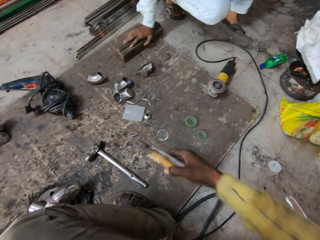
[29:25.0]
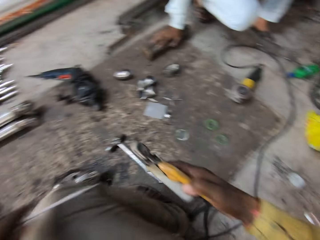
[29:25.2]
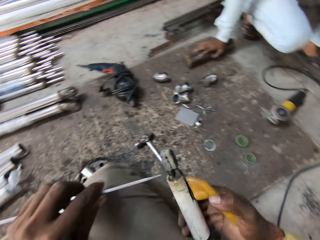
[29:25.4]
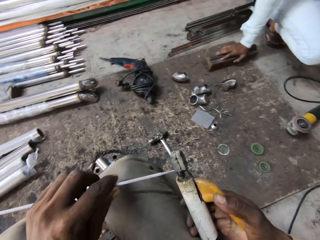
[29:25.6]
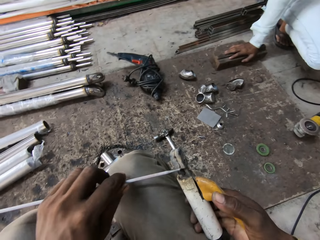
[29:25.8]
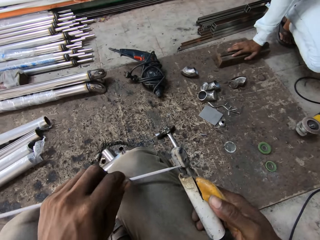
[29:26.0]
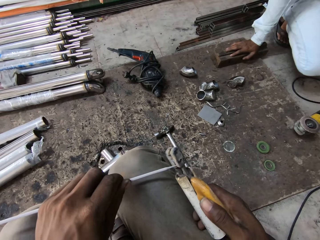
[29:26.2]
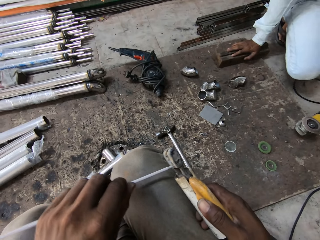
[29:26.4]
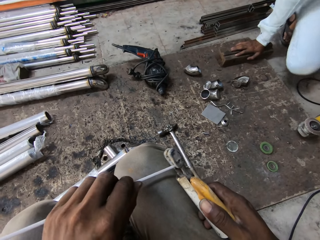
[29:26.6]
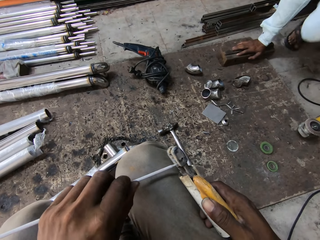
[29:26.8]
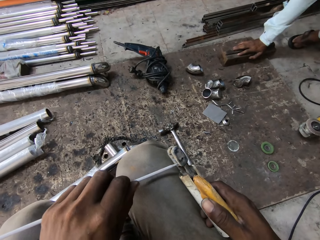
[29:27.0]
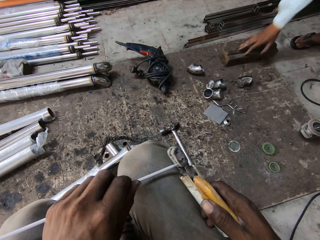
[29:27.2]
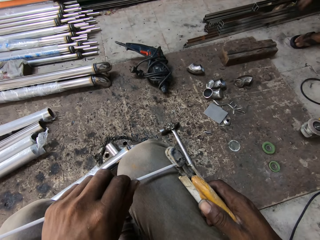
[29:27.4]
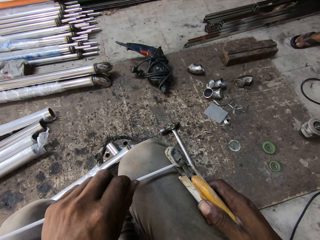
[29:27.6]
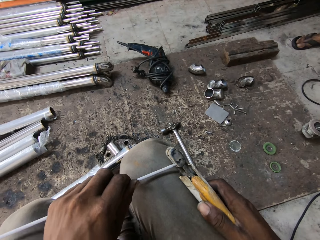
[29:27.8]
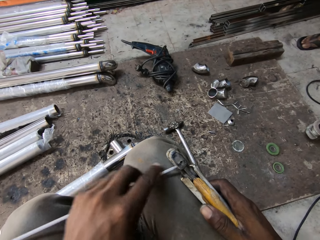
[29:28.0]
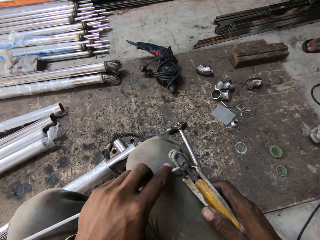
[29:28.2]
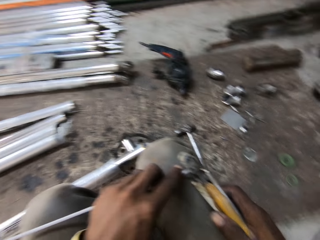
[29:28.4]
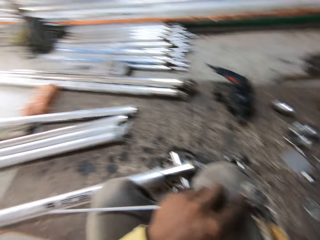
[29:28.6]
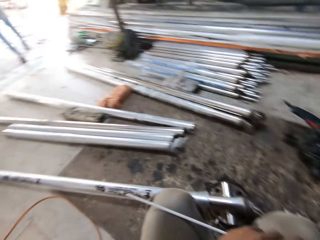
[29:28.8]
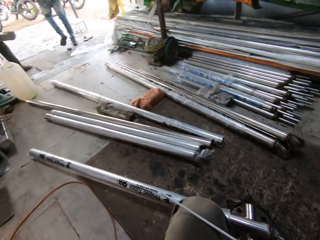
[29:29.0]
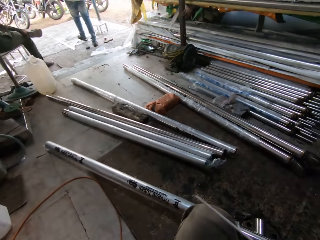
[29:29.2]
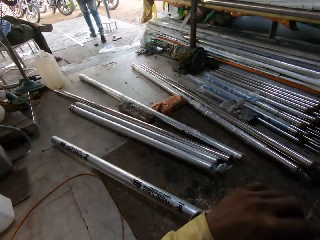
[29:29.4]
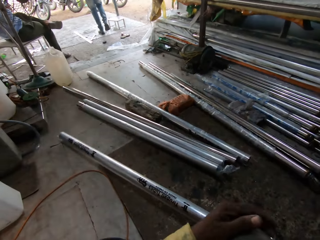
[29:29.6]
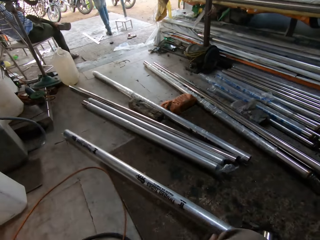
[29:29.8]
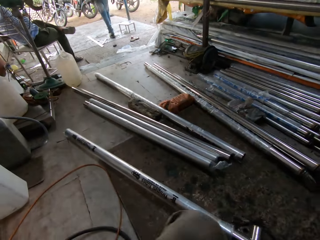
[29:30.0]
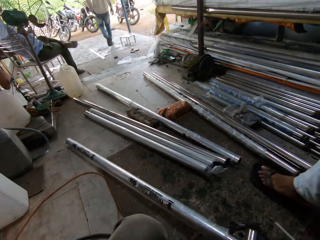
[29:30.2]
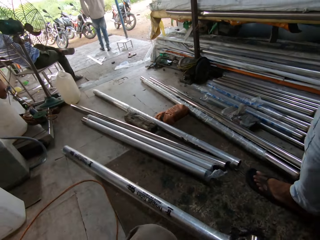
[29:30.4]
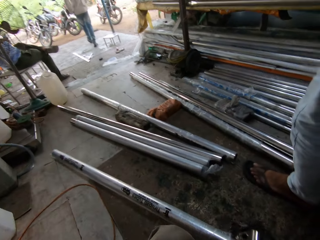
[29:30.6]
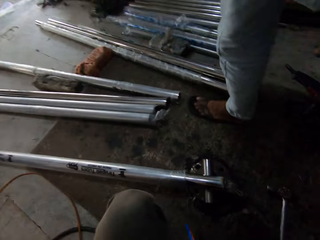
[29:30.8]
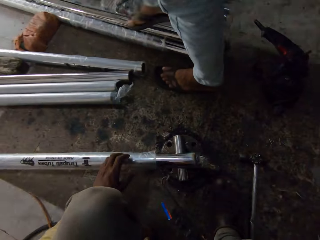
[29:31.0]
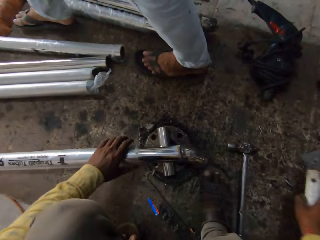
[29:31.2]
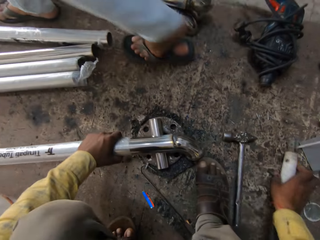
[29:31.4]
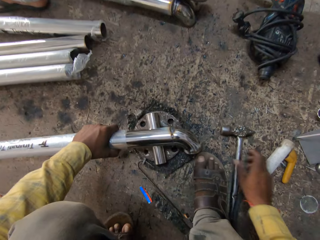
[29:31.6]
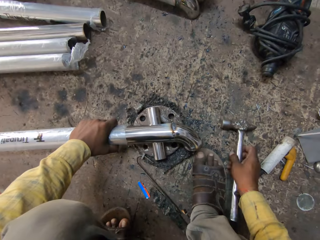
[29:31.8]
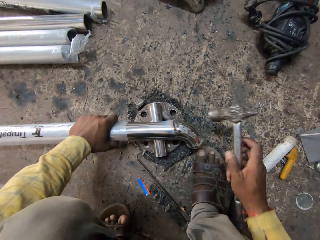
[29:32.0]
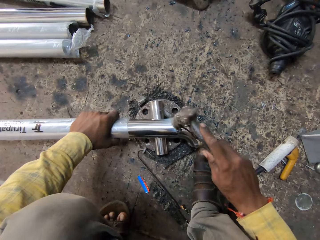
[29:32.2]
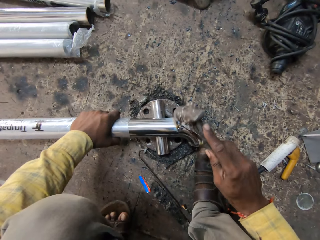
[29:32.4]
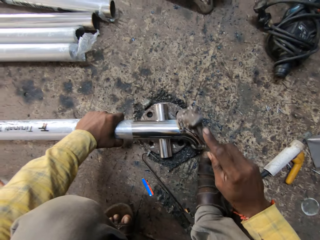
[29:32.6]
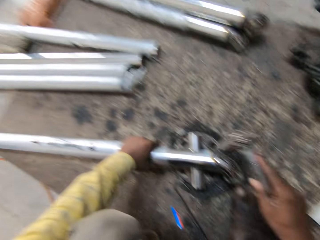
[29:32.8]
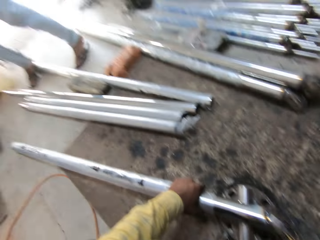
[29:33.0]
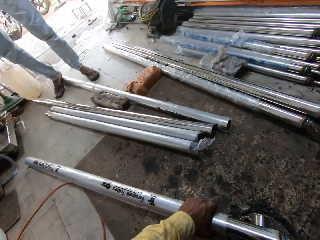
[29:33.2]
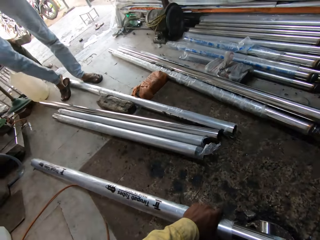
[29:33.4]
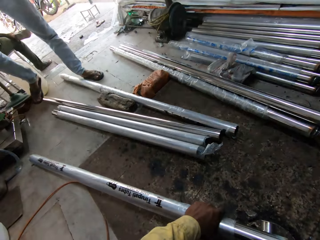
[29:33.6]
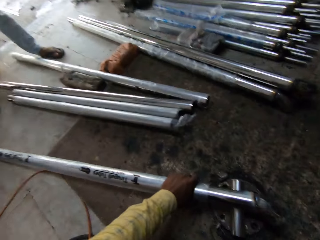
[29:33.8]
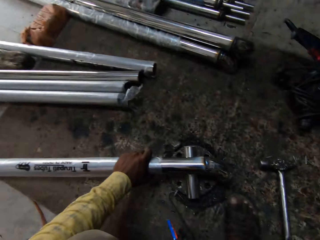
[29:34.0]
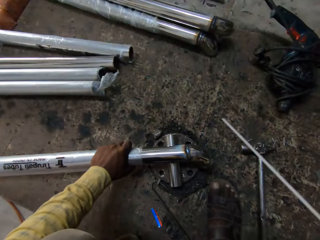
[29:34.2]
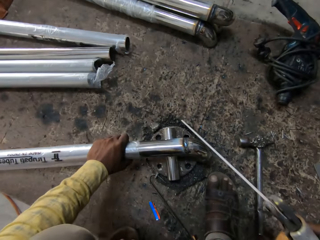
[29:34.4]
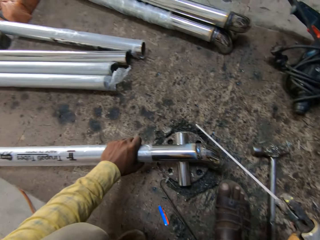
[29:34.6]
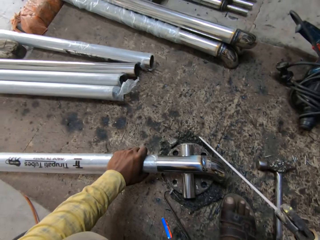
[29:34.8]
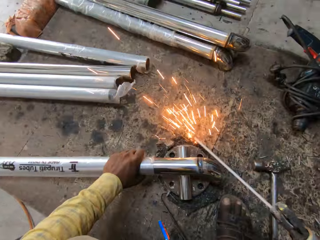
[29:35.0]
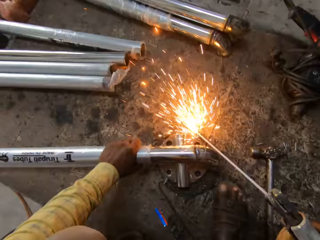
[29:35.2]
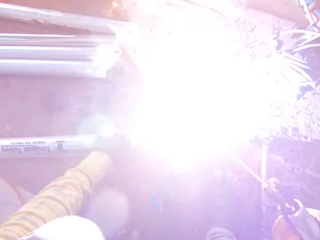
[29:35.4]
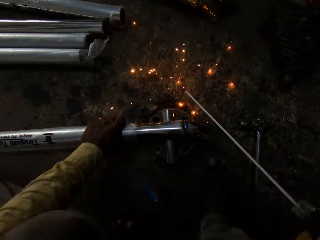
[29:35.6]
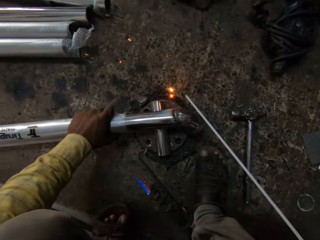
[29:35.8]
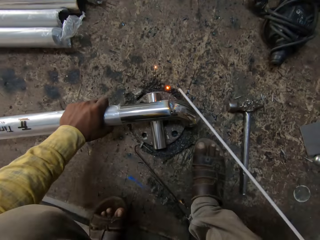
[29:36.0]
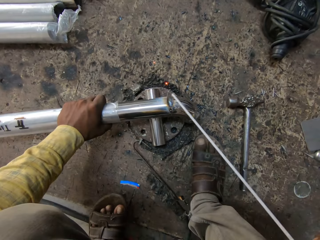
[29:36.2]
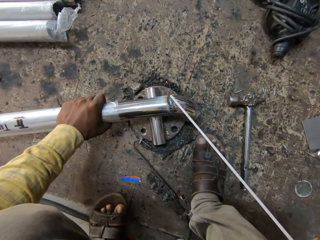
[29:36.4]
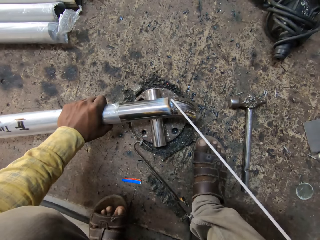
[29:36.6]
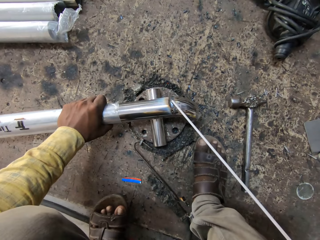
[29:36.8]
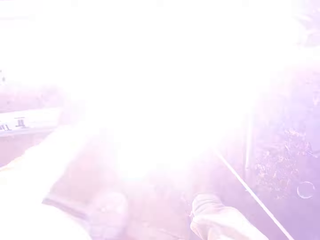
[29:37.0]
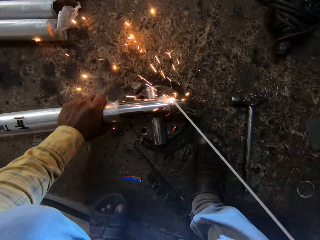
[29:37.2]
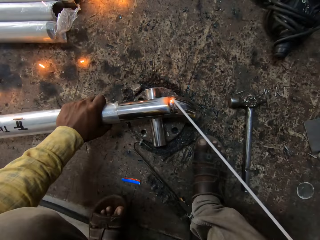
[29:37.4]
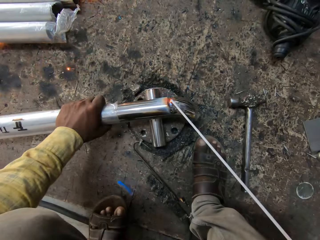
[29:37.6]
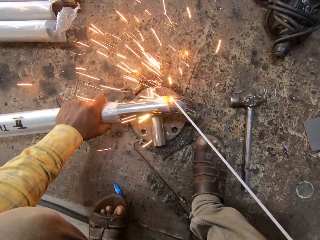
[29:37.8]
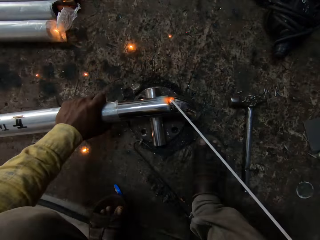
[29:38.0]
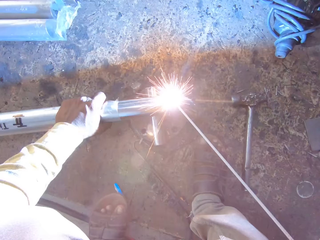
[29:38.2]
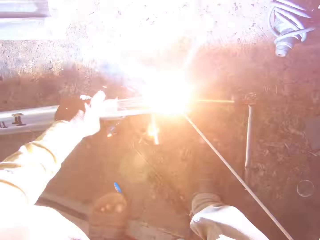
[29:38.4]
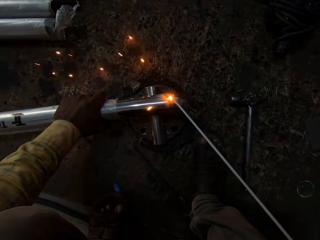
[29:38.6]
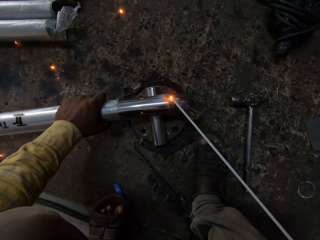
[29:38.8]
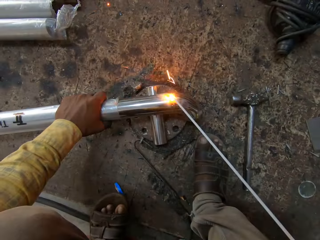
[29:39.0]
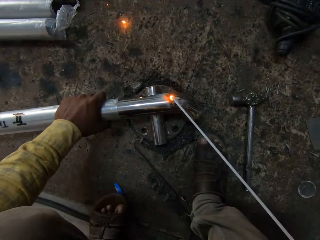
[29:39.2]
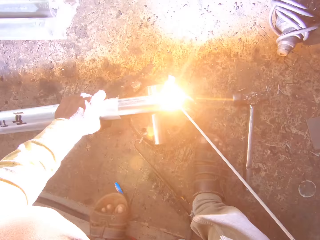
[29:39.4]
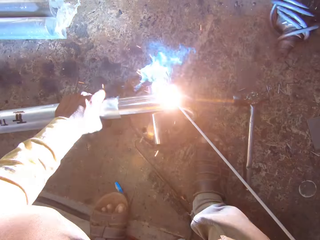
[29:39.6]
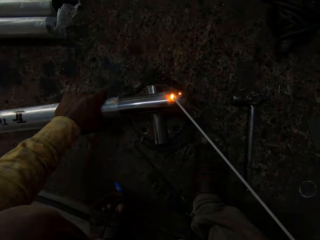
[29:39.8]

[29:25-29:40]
The camera wearer puts the electrode in the holder. They place the welding machine. They grab the ball peen hammer. They place the hammer on the floor. They hit on the metal rod. They look left. They pick up the welding machine. They weld the metal.

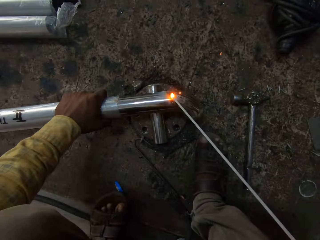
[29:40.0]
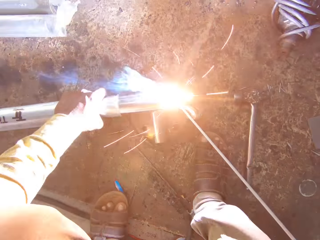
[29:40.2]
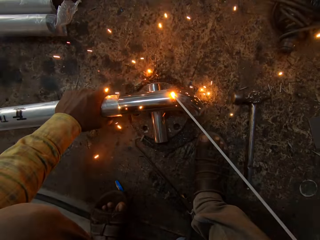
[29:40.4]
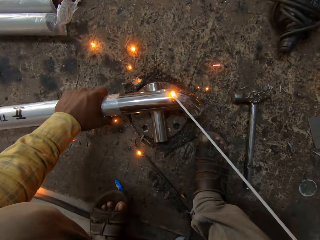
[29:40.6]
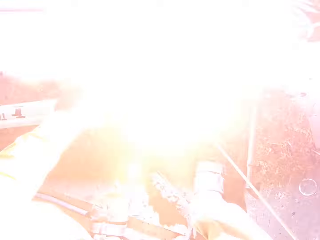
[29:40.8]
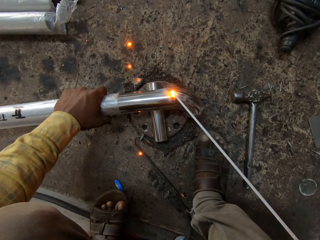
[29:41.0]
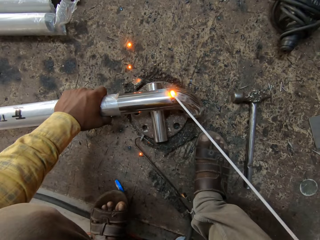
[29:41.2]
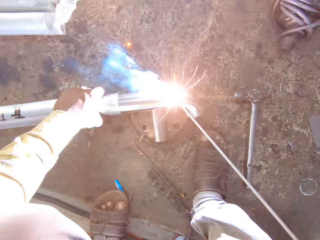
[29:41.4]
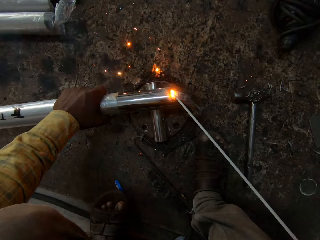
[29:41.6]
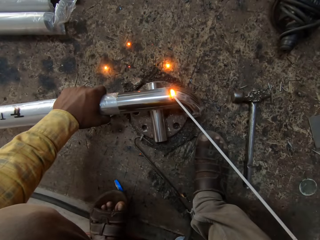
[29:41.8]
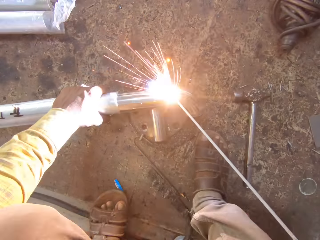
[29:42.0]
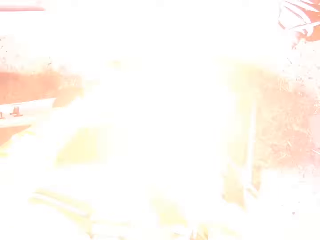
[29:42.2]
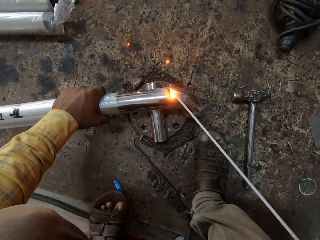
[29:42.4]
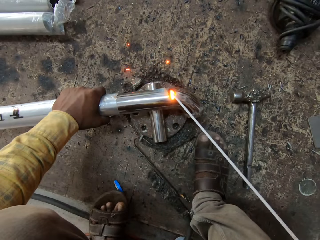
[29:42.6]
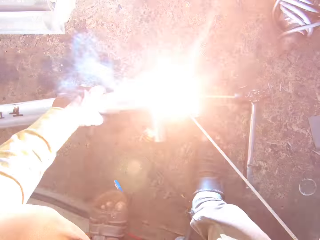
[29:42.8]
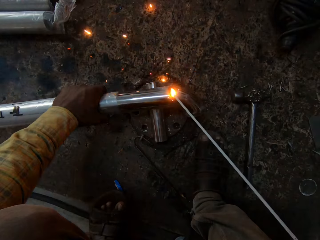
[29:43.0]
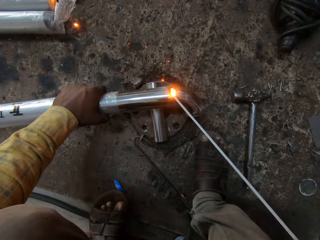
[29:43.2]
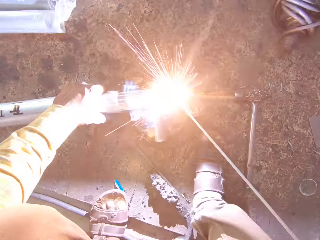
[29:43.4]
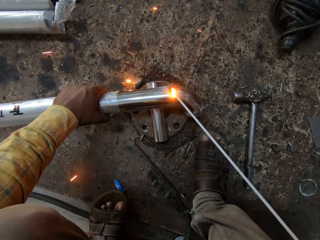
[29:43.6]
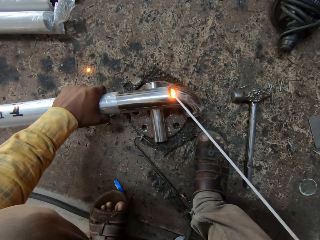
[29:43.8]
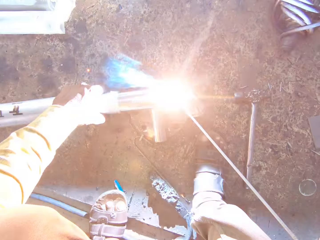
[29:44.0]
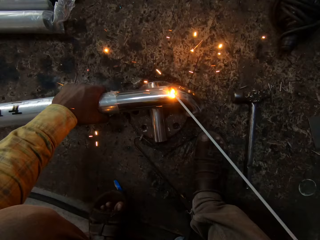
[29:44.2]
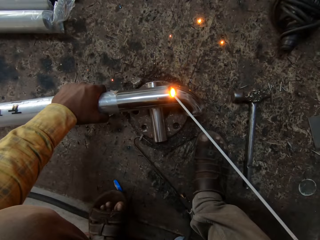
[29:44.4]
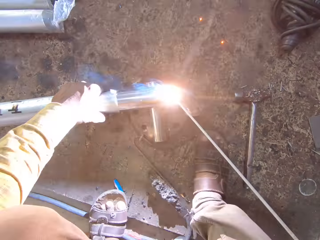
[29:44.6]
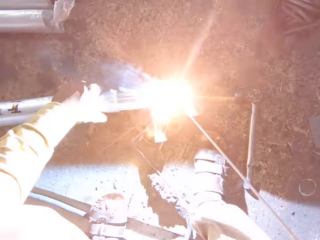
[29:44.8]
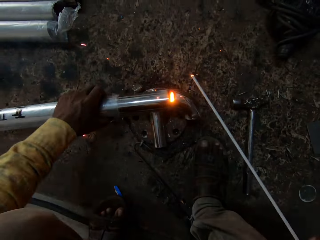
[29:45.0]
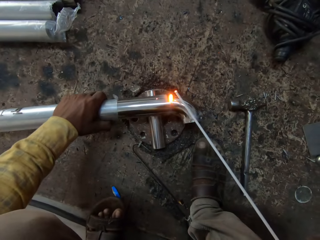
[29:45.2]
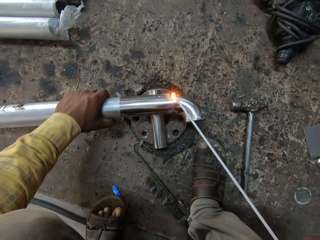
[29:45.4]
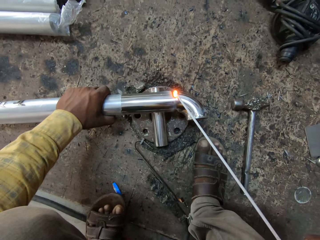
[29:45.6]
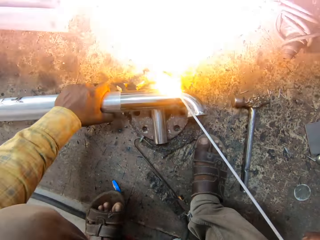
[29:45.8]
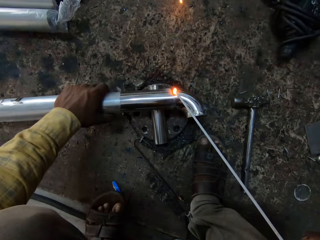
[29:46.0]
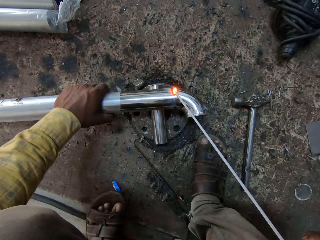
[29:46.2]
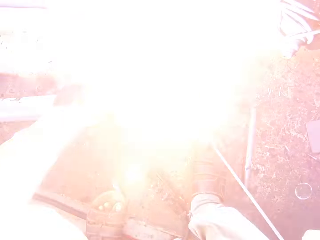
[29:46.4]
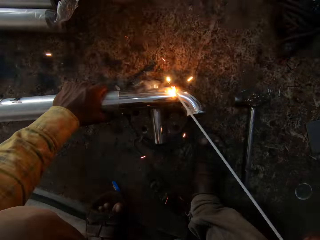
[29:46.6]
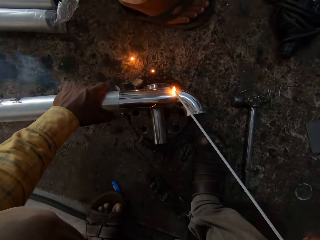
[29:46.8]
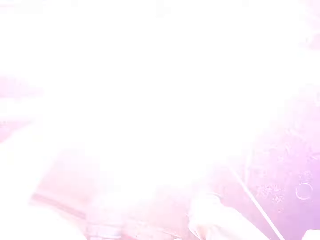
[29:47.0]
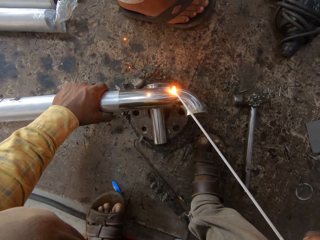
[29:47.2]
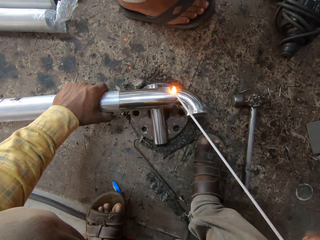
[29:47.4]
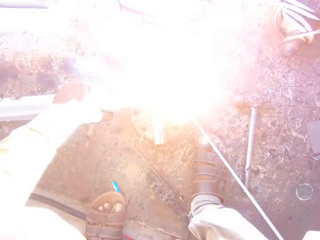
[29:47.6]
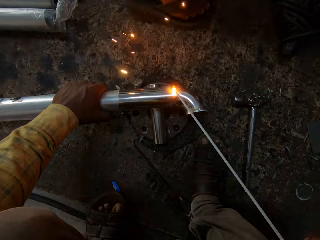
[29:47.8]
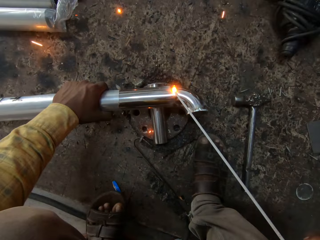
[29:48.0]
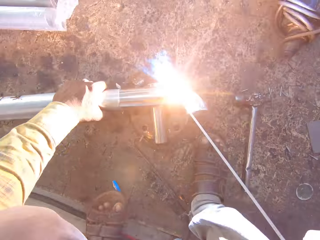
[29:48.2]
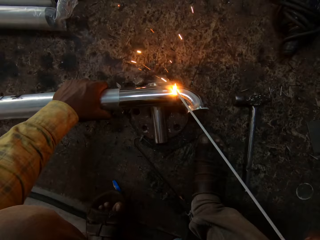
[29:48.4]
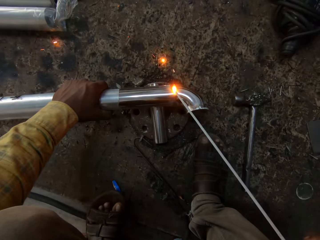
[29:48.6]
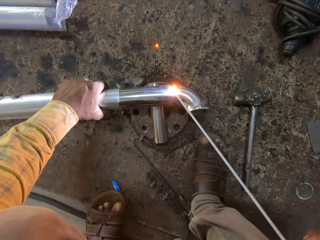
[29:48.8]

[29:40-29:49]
The camera wearer turns the metal rod. They weld the metal.
